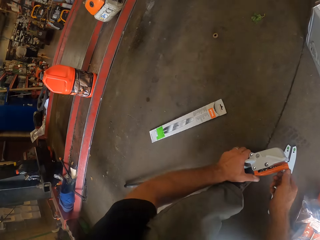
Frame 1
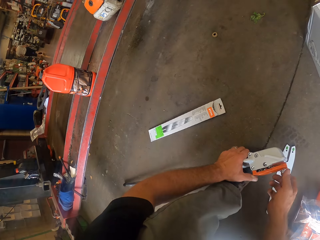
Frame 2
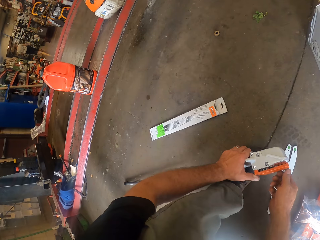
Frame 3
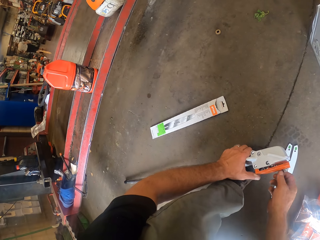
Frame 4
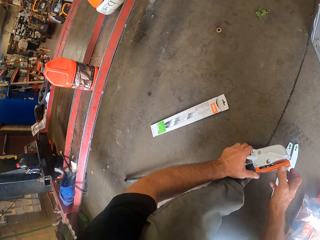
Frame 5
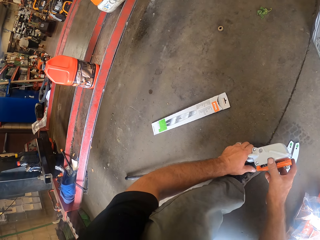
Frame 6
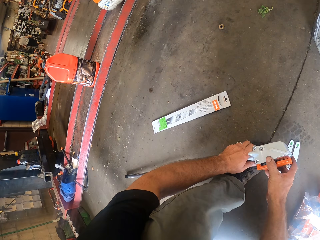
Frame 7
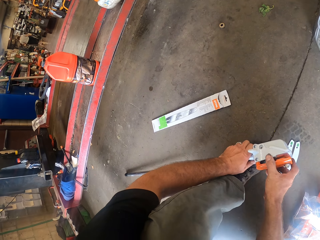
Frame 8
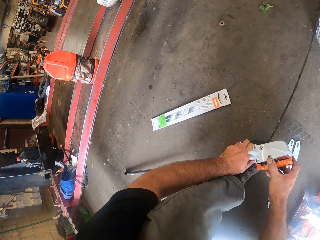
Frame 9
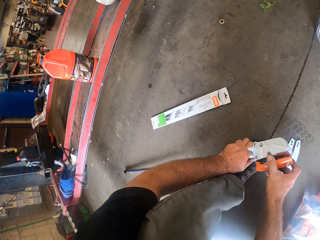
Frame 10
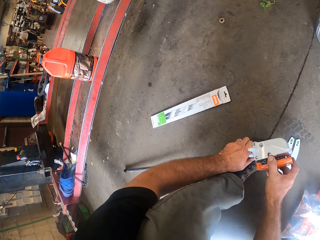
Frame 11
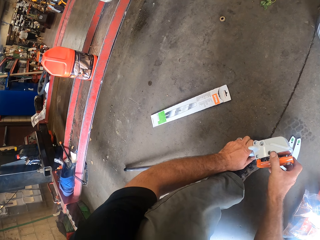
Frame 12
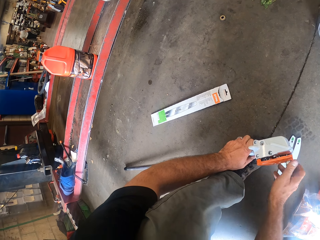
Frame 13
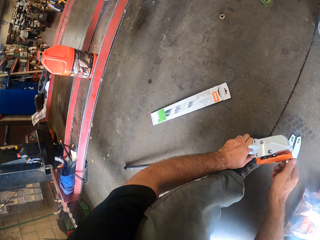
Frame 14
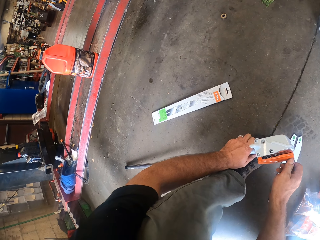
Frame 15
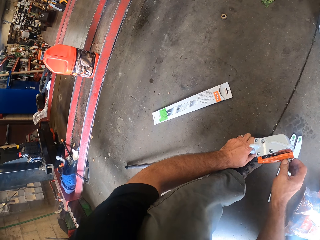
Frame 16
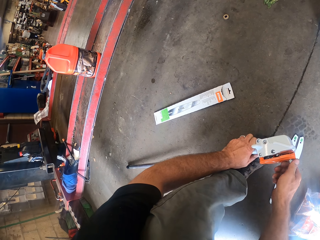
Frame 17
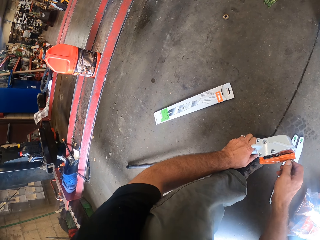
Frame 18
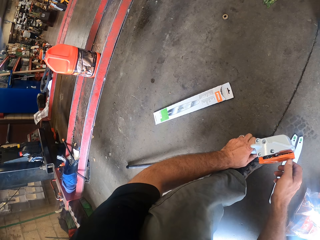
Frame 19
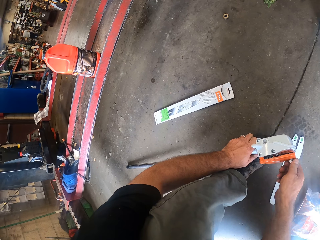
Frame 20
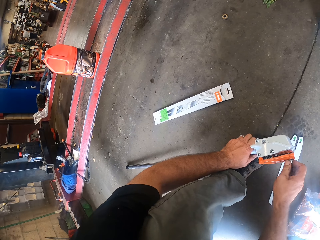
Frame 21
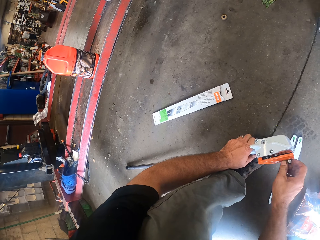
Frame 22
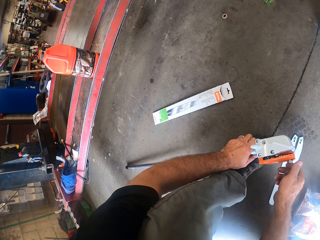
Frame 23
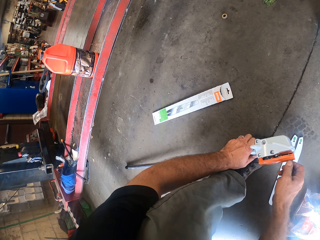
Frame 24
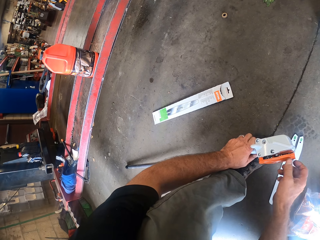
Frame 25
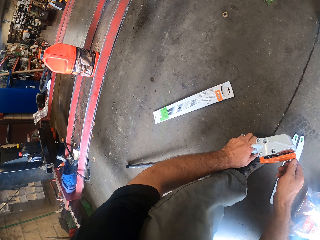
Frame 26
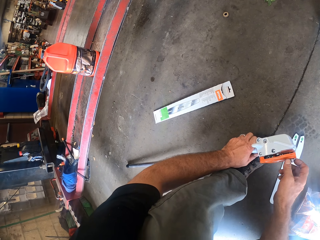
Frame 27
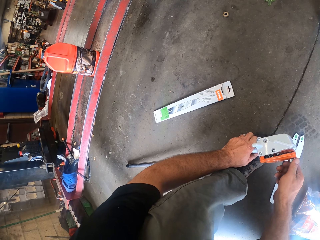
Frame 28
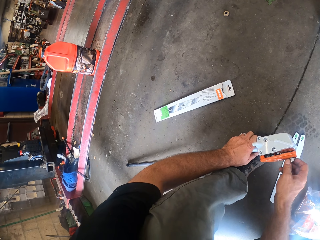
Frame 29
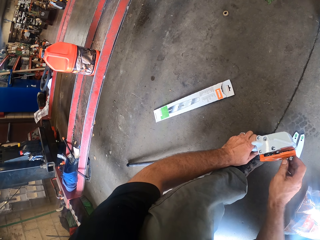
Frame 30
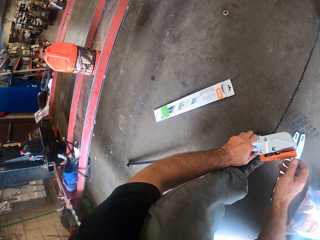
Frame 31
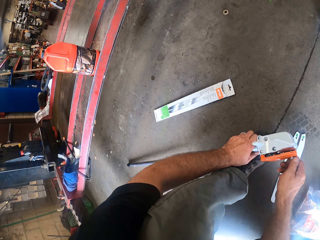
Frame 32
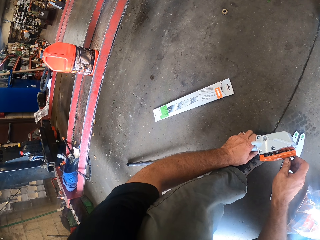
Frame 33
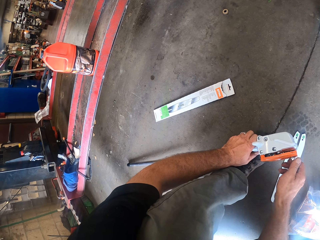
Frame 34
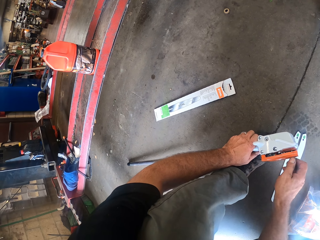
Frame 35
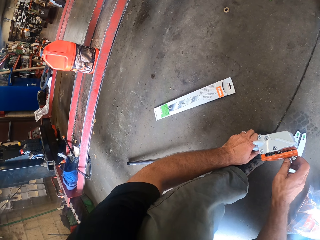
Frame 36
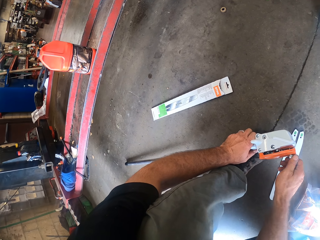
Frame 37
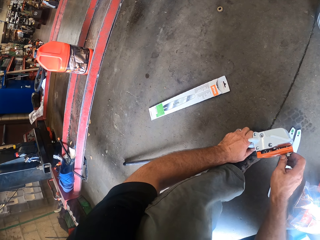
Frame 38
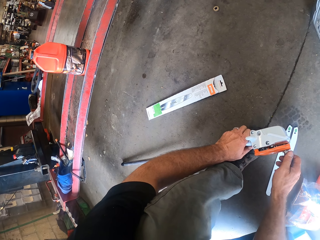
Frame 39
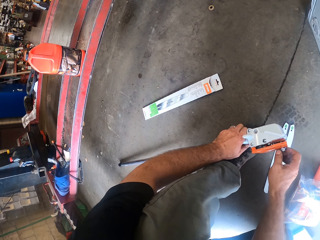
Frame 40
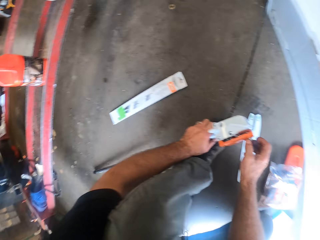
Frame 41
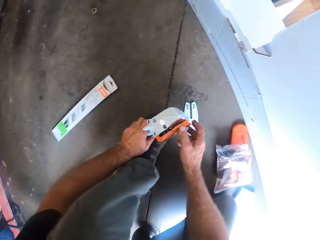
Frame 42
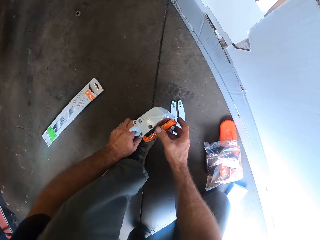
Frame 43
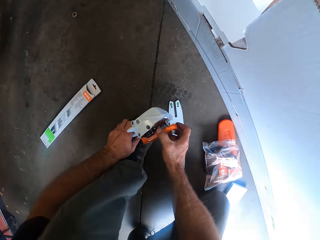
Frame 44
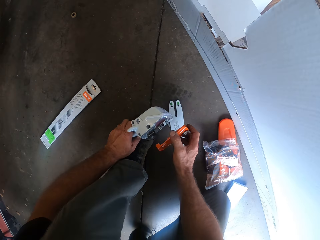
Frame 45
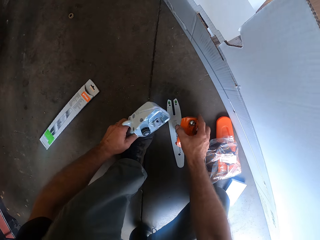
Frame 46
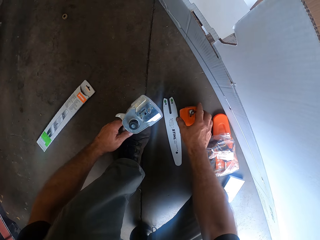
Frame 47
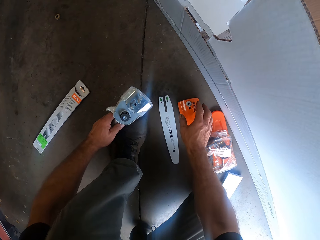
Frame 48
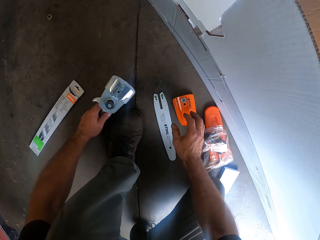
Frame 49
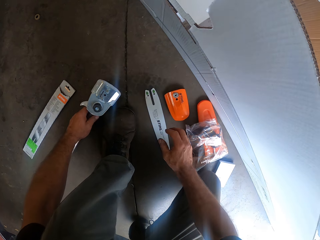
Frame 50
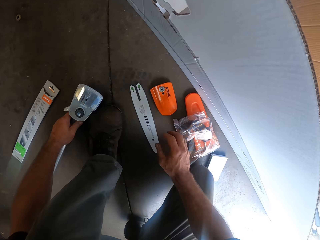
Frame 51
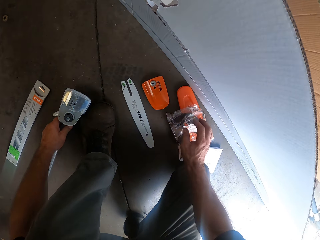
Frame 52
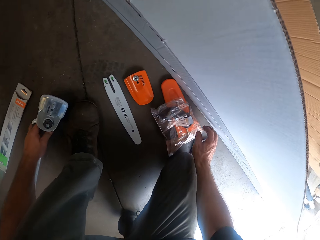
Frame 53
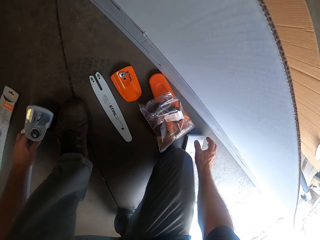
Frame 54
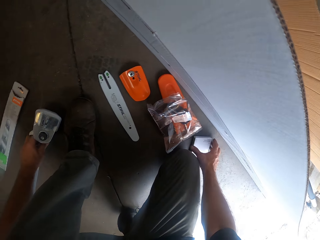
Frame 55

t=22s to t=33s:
The camera wearer adjusts the attachment with his right hand. He attempts to open the brush cutter. He unscrews the screw from the hedge trimmer attachment with his right hand. He uncouples a plate from the attachment with his right hand. He opens the brush cutter. He drops the plate on the floor with his right hand.

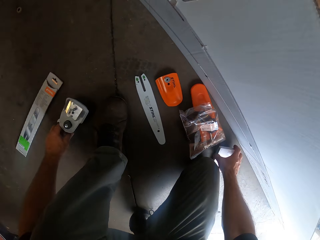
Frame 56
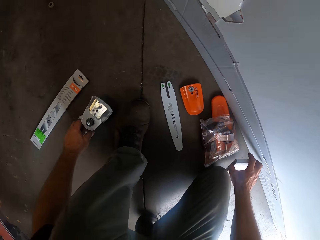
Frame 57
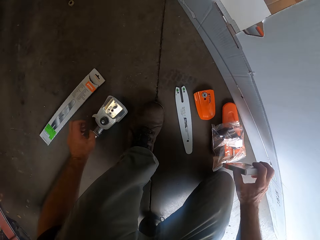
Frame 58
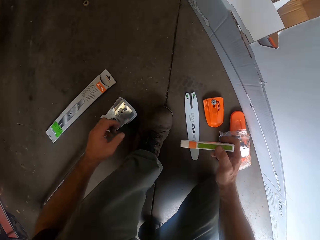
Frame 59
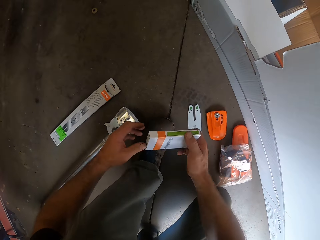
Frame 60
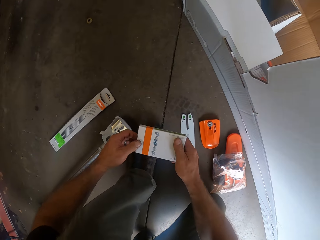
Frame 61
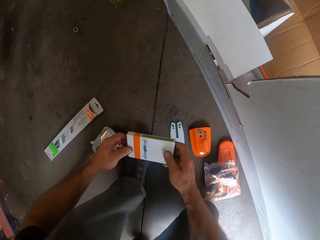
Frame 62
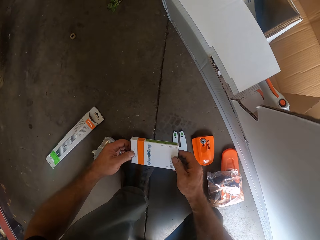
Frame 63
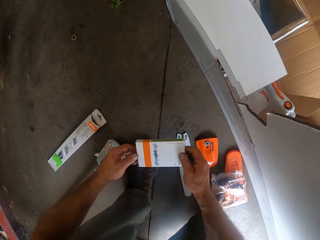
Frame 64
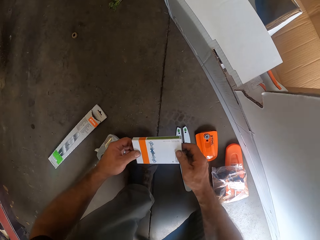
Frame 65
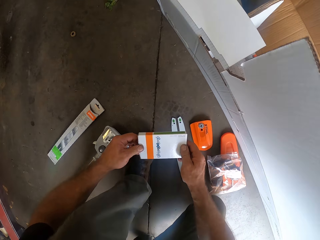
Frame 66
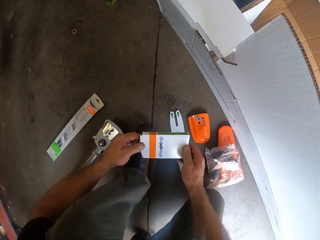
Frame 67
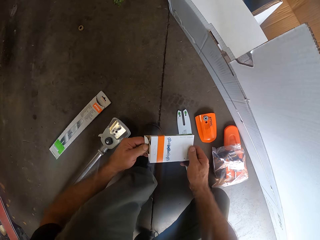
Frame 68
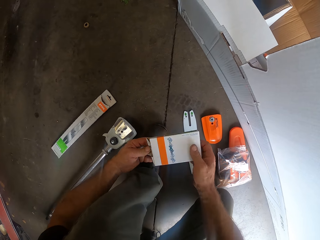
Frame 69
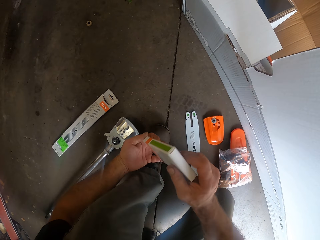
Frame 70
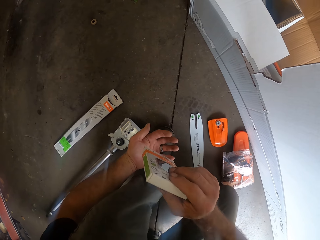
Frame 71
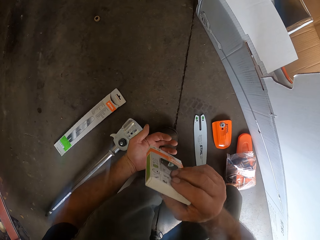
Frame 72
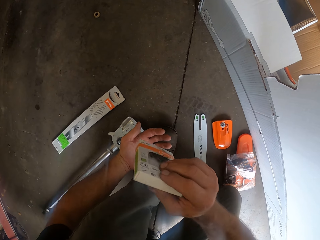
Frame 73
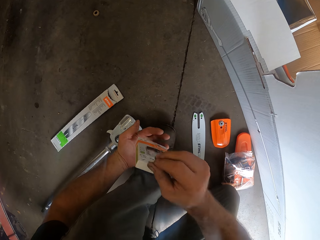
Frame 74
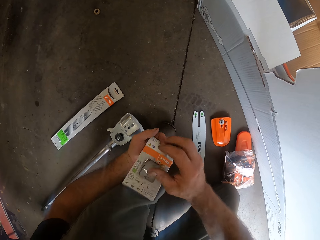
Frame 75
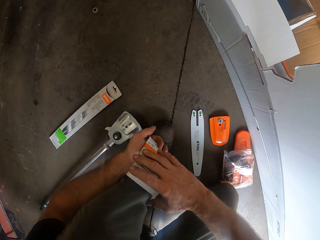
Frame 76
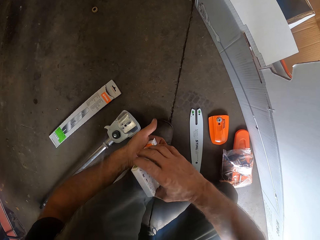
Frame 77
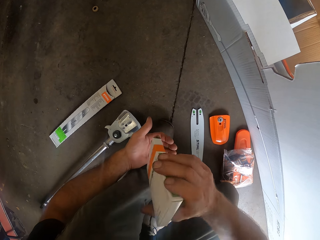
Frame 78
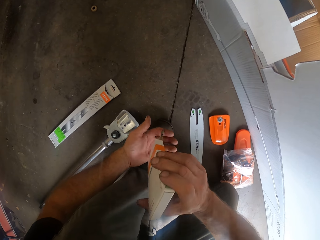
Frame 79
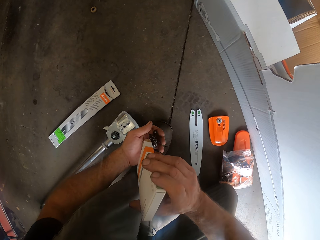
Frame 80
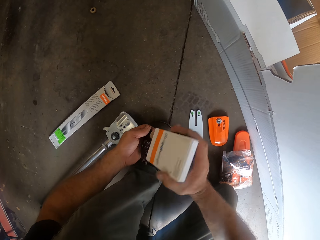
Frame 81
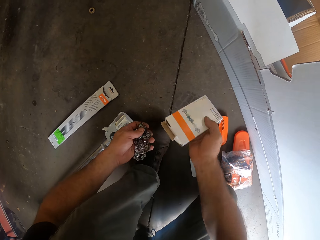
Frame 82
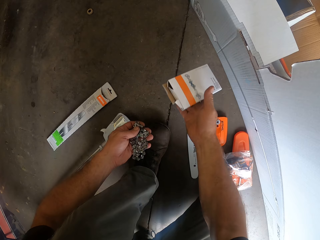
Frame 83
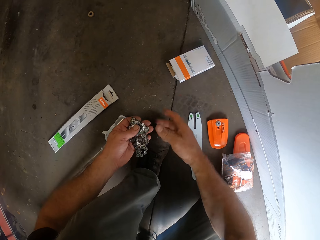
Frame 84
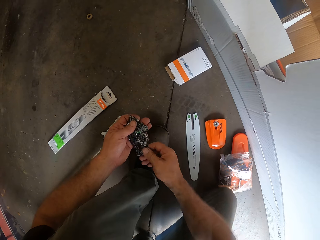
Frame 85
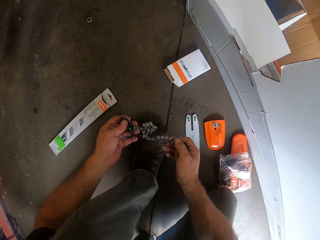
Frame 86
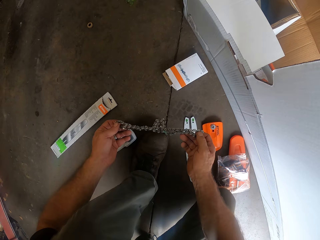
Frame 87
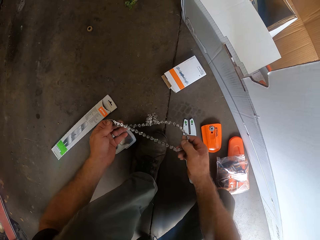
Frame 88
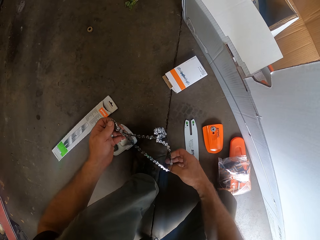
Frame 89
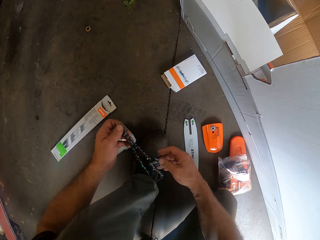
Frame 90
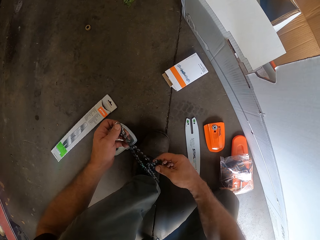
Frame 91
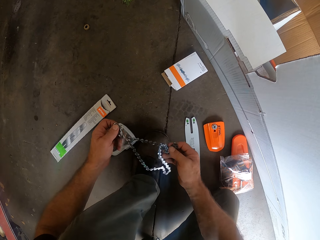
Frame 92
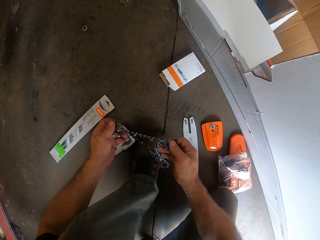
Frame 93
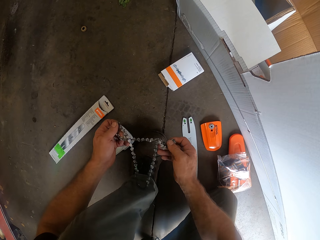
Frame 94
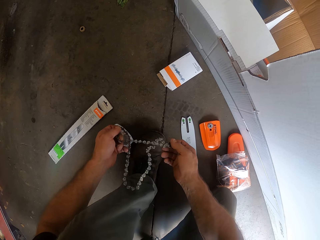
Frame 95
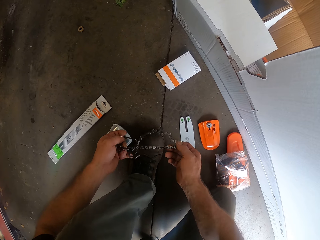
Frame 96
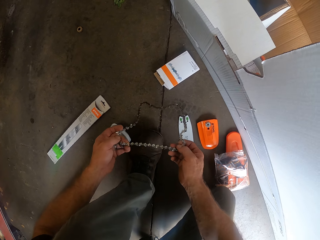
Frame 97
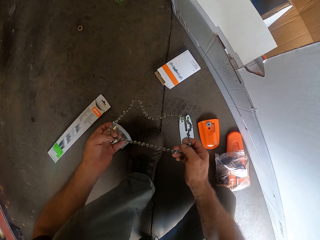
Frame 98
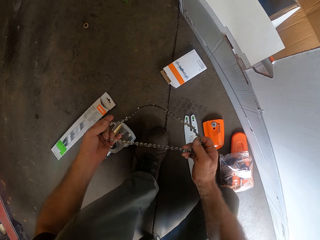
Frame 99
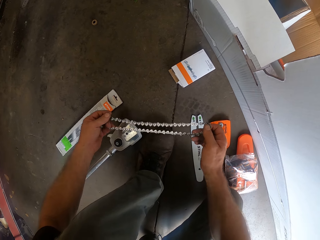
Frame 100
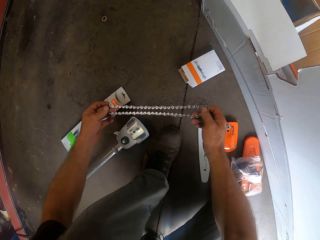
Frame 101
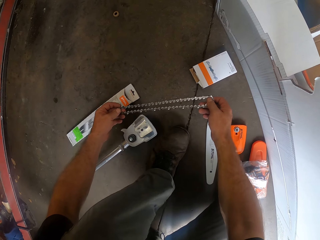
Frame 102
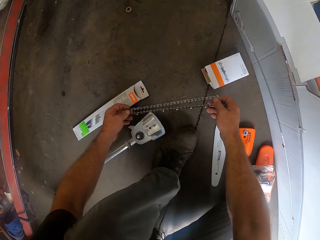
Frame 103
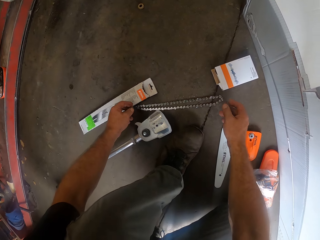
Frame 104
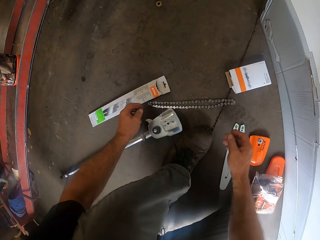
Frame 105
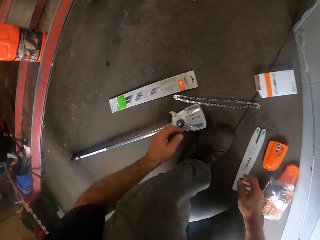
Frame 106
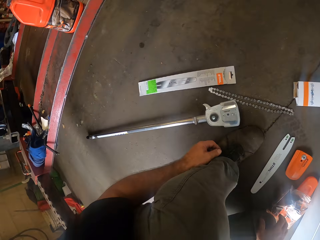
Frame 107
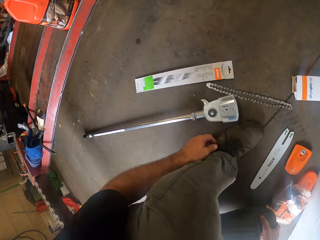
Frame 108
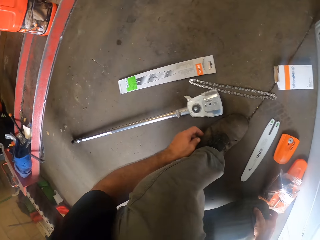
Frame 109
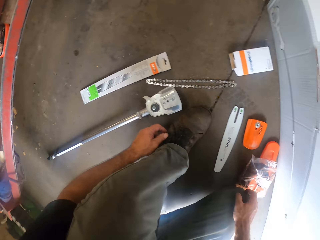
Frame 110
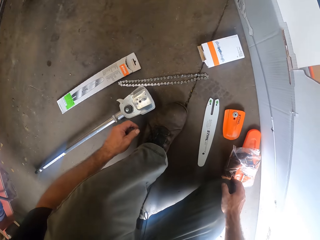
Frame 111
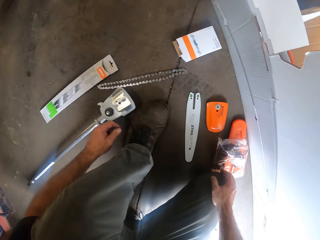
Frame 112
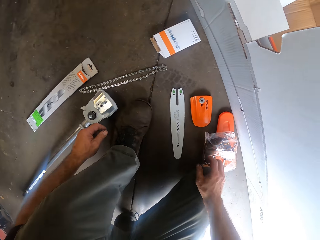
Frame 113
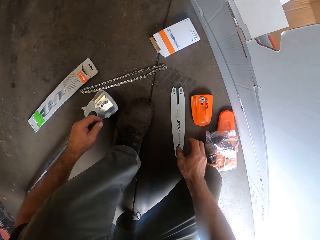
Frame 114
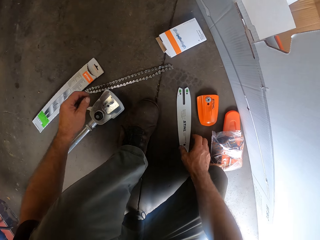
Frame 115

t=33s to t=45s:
The camera wearer picks up a packet or packet box of chain from the floor with his right hand. He drops the hedge trimmer attachment on the floor with his left hand. He removes the chain from the packet with his hands. He opens the packet box. He throws the packet to the floor with his right hand. He removes the chain. He adjusts the chain with his hands. He unfolds the chain. He drops the chain on the floor with his hands.
